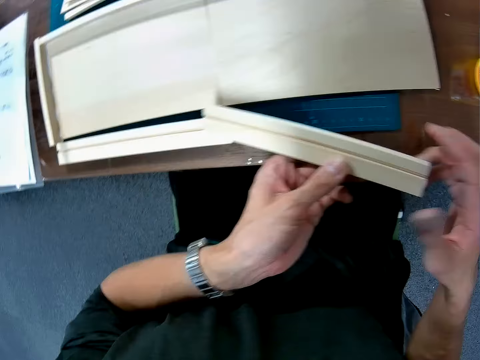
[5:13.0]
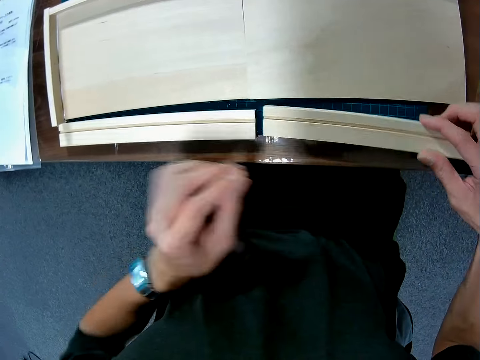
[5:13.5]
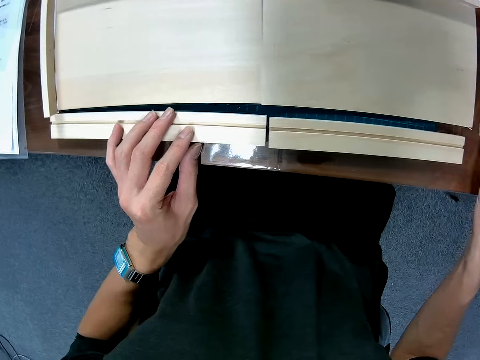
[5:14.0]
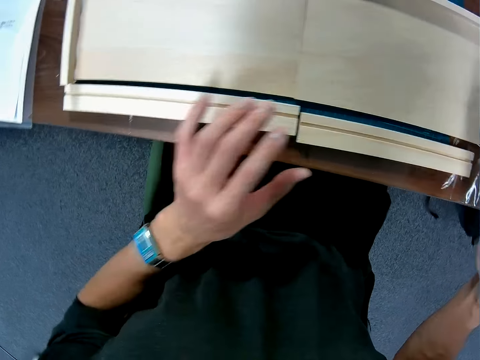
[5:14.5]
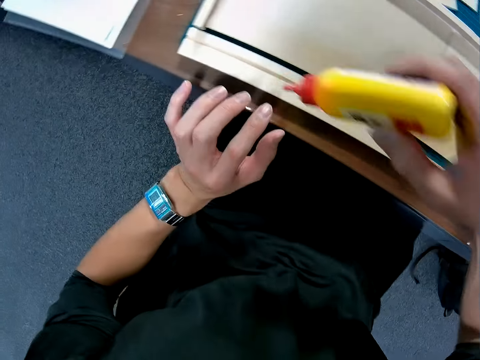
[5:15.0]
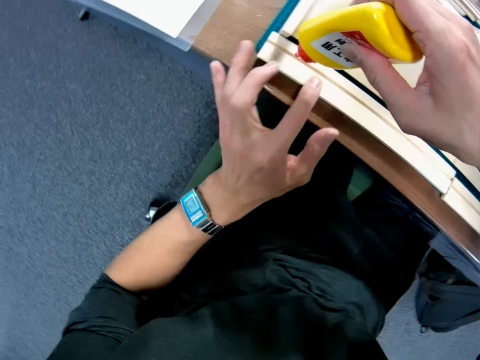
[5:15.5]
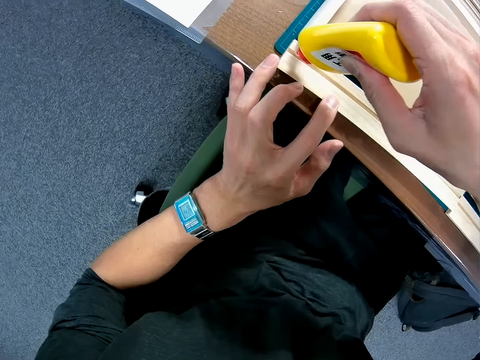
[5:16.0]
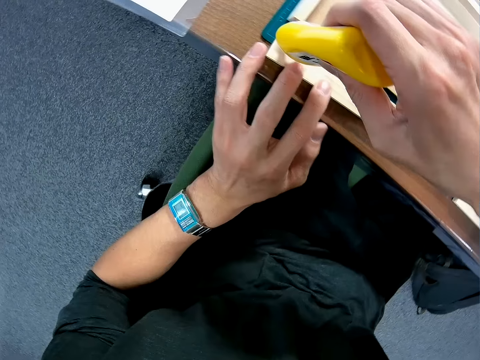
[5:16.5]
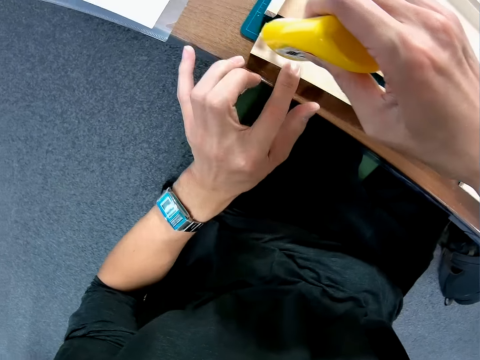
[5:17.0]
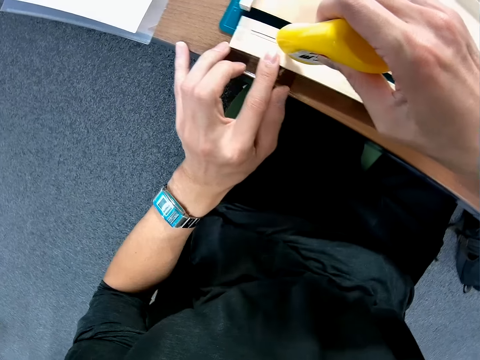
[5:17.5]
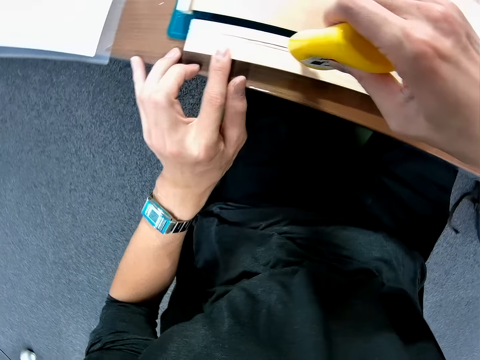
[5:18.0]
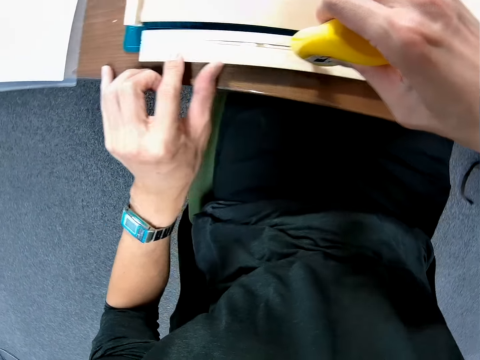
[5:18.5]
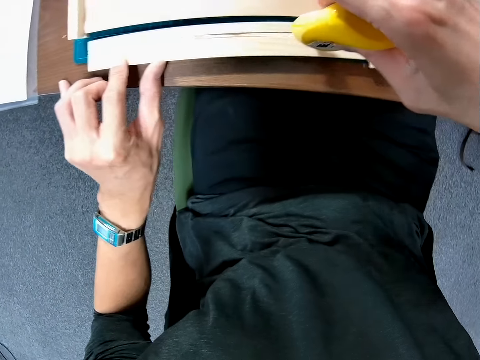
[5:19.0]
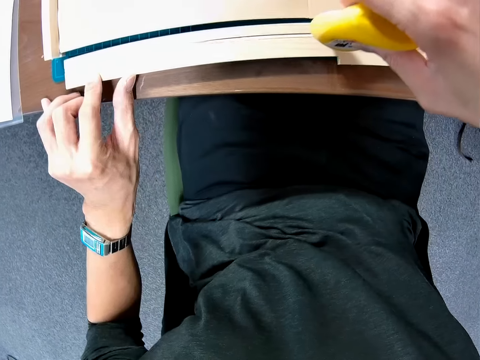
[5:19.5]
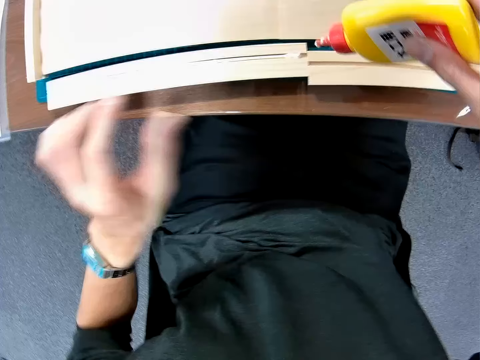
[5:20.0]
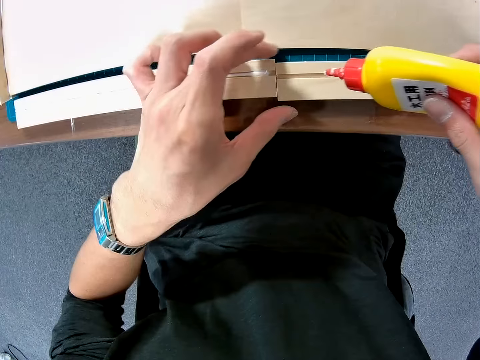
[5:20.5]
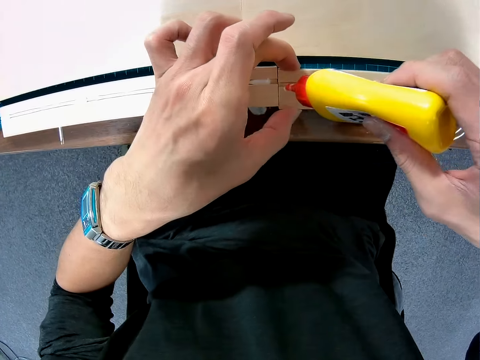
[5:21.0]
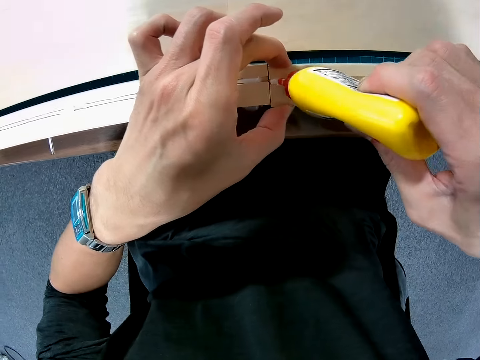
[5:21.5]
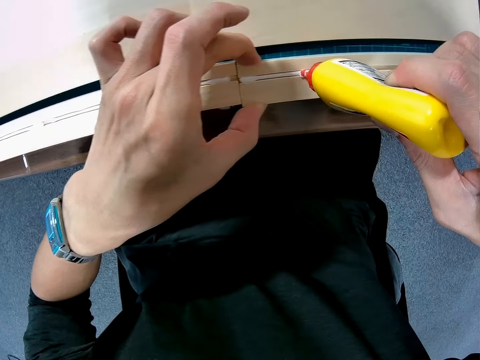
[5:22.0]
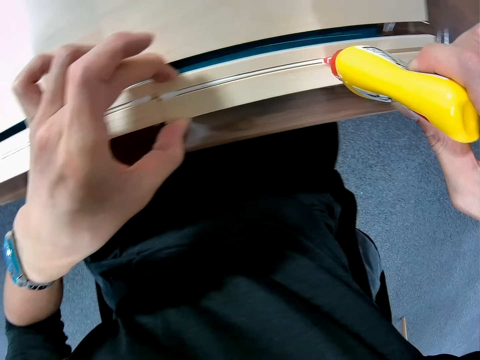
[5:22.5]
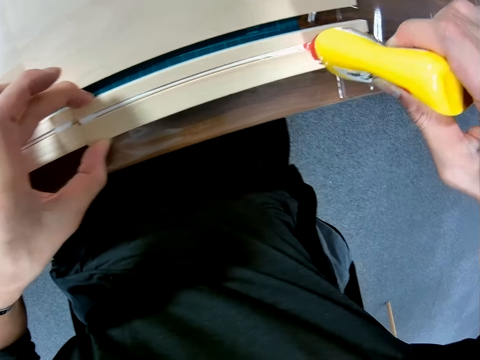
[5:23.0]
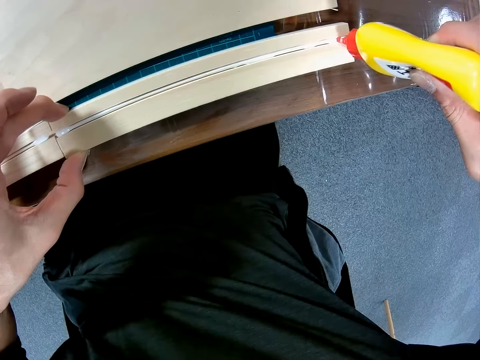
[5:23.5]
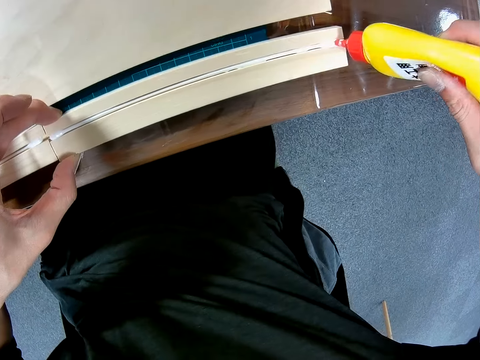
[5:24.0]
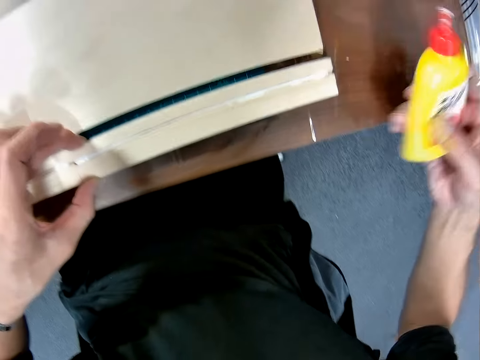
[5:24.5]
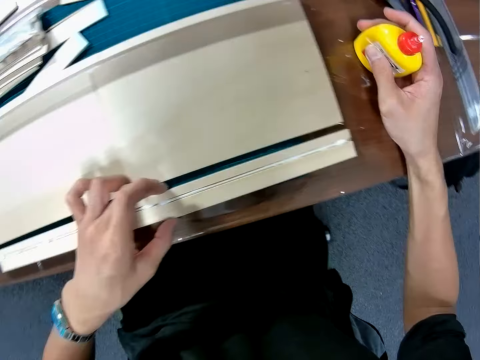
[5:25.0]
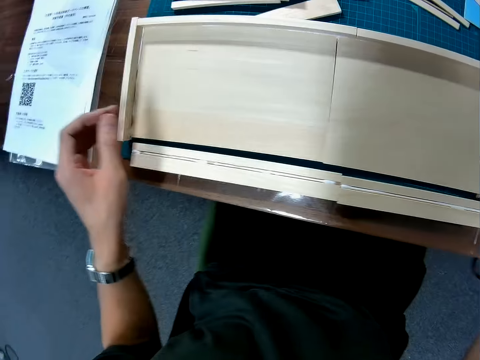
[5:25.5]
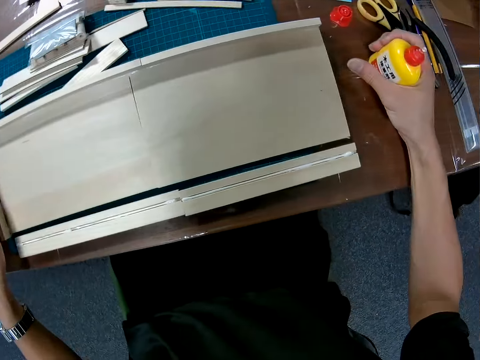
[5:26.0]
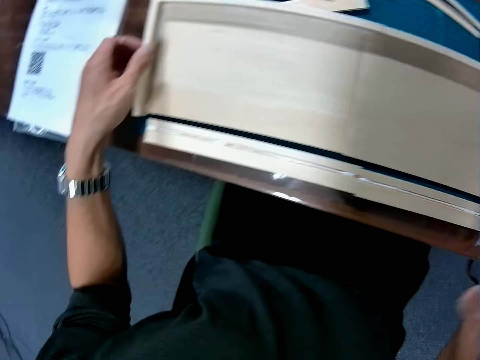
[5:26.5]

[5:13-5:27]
The camera wearer passes the piece of wooden mechanical model to his right hand. He drops the piece of wooden mechanical model on the cutting mat. He flips a piece of wood on the cutting mat. He picks up a super glue bottle from the table. He glues the piece of wood with super glue on the cutting mat. He puts down the super glue bottle on the table.

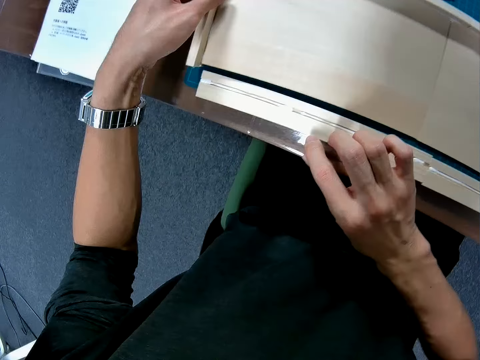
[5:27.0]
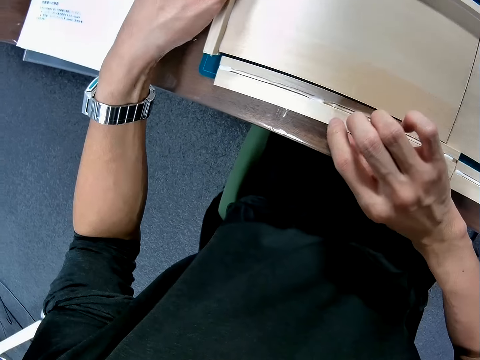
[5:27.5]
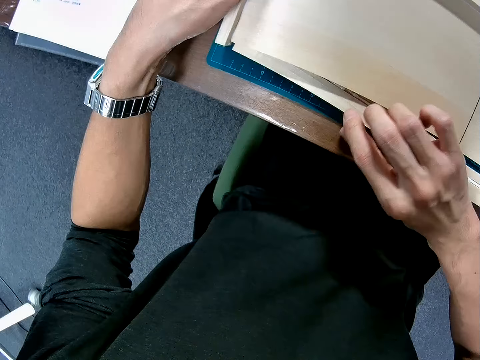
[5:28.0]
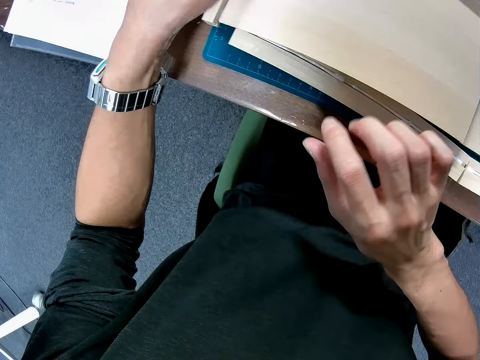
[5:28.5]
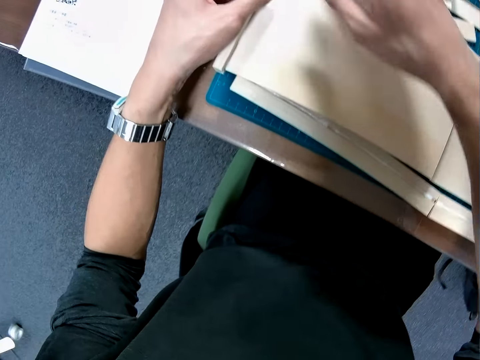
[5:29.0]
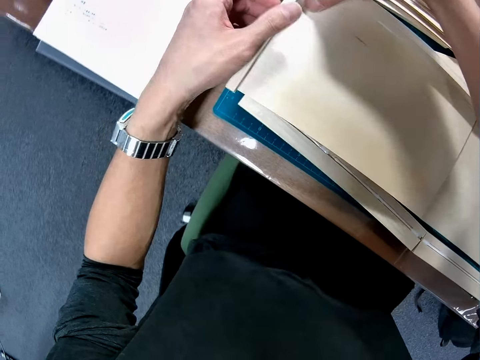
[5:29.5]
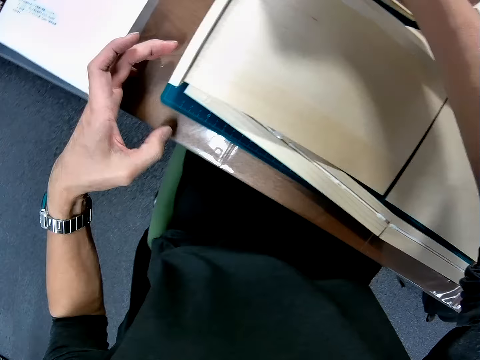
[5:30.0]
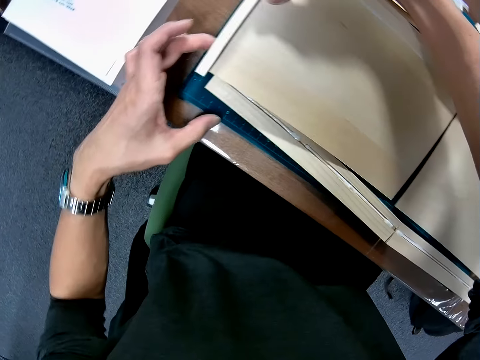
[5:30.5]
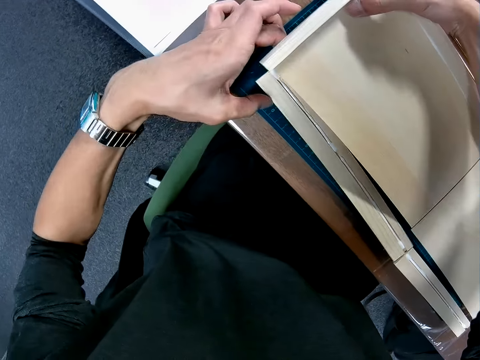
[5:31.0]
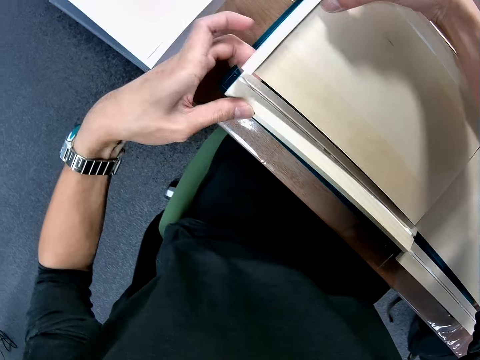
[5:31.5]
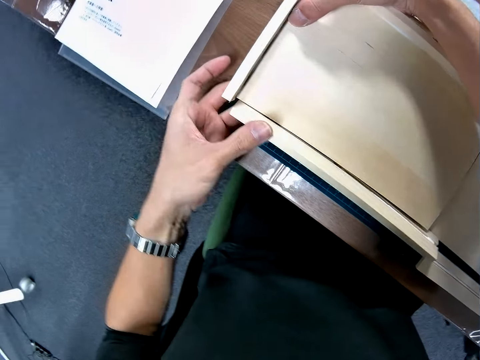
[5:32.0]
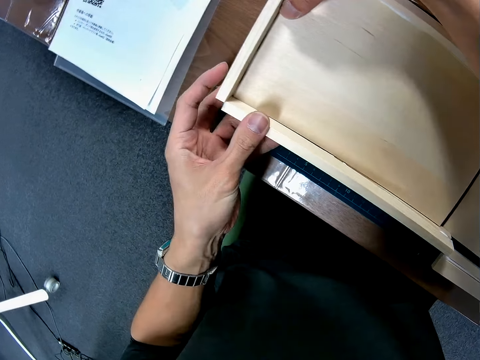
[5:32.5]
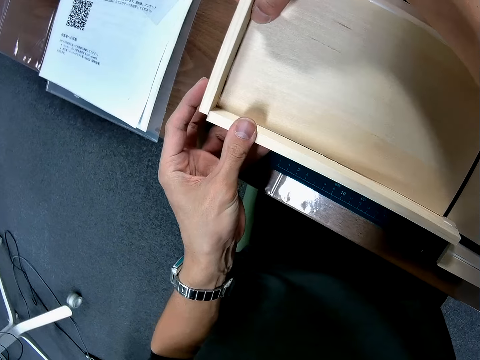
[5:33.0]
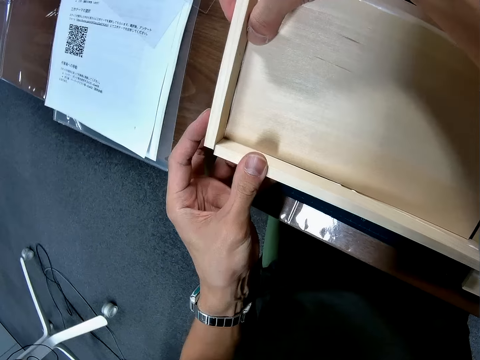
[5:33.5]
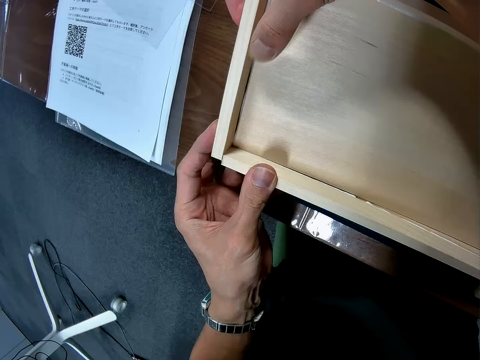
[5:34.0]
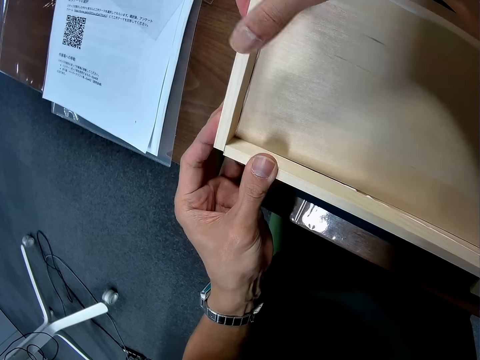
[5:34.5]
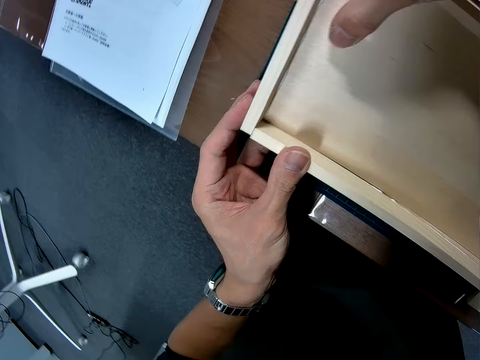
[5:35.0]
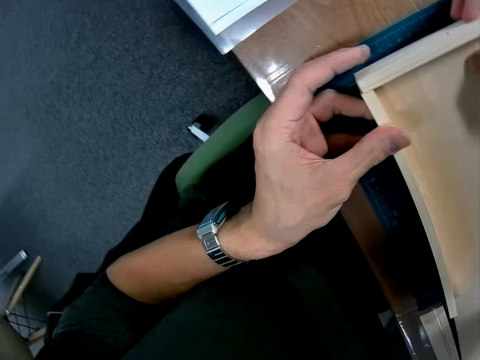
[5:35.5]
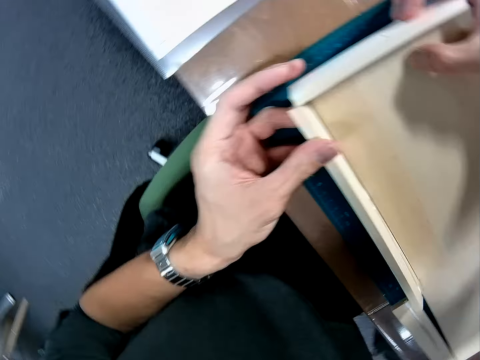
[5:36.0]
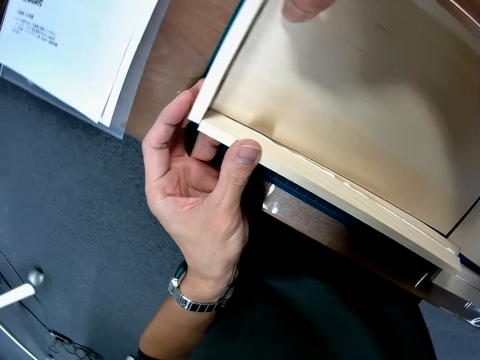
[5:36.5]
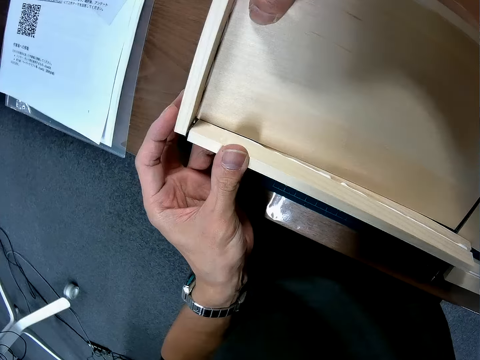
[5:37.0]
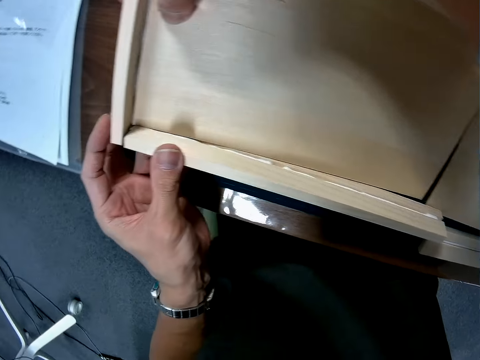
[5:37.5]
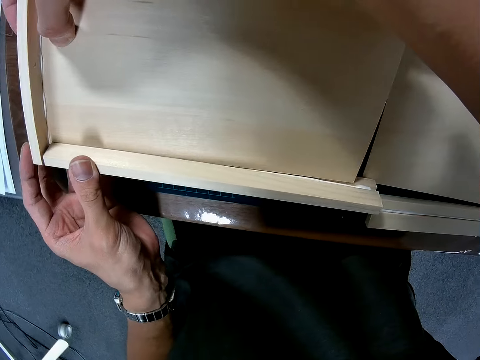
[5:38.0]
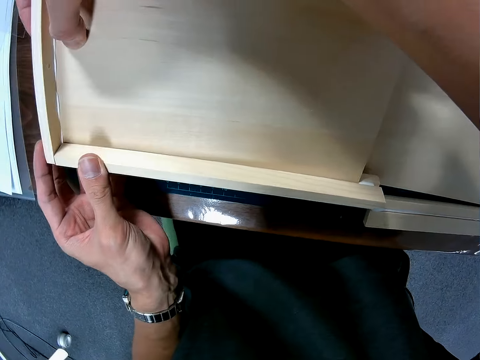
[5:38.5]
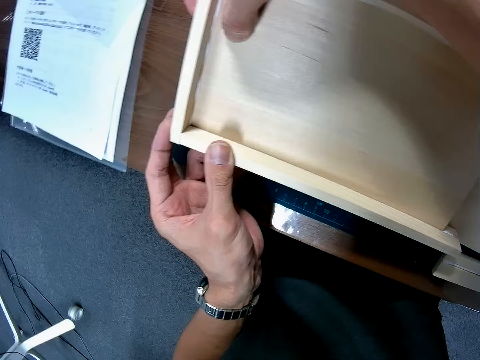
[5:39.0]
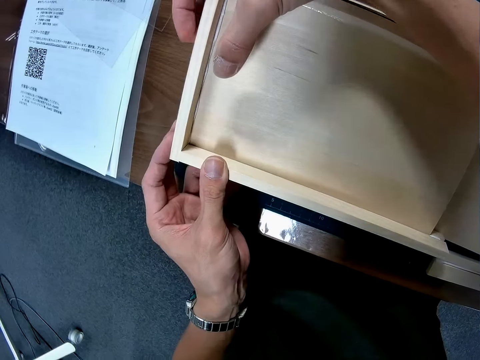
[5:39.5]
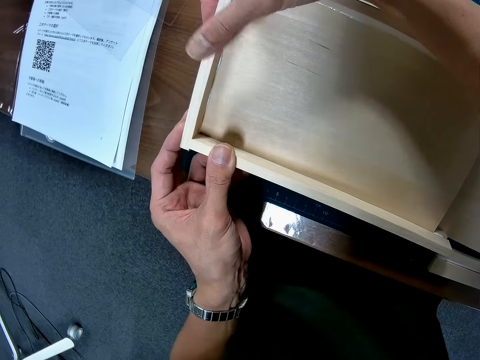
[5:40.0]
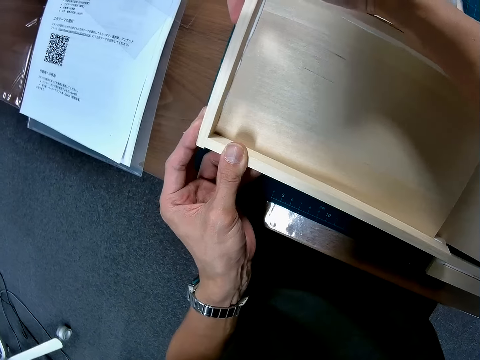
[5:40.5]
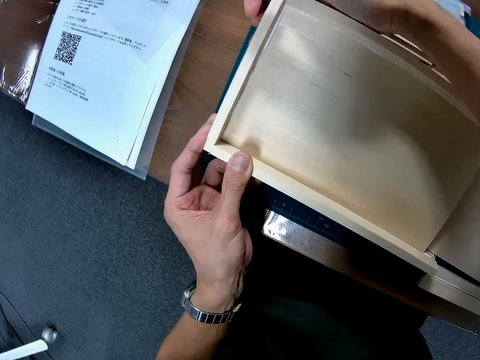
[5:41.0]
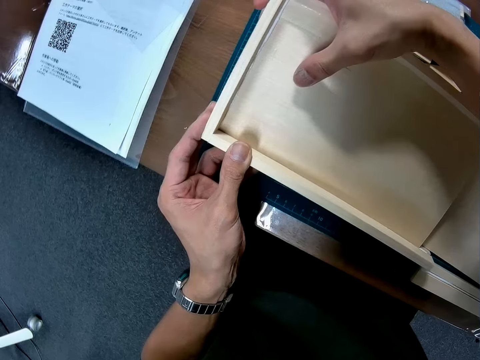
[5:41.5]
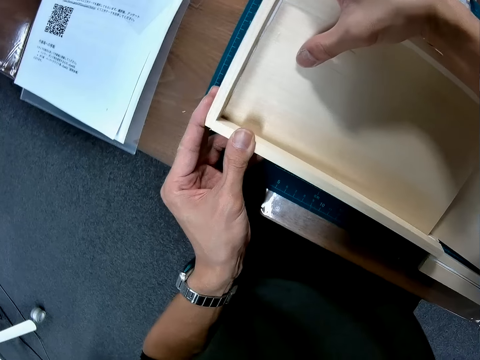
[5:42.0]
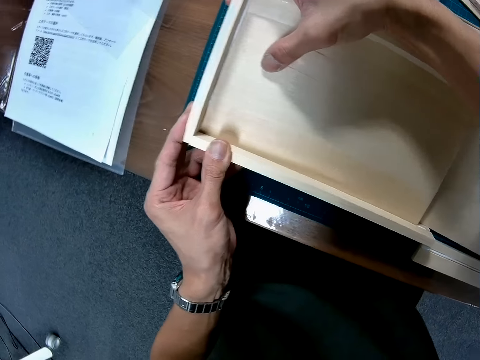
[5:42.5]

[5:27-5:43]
The camera wearer sets the wooden mechanical models together. They move a piece of wood on a cutting mat. They adjust a piece of wood on a curling game board on the cutting mat. They look around a room. They adjust a piece of wood on the curling game board on the cutting mat.
